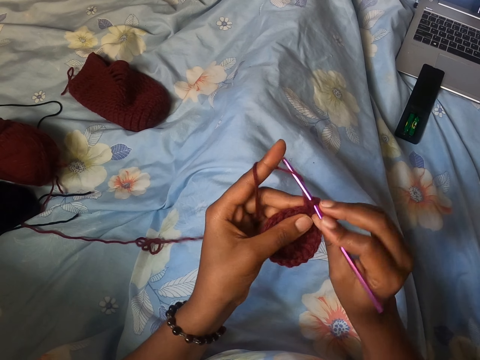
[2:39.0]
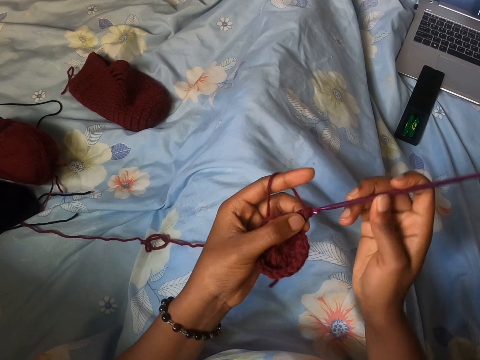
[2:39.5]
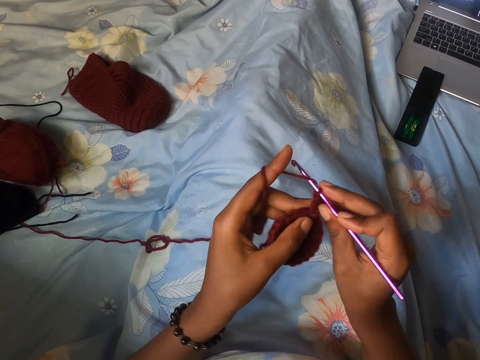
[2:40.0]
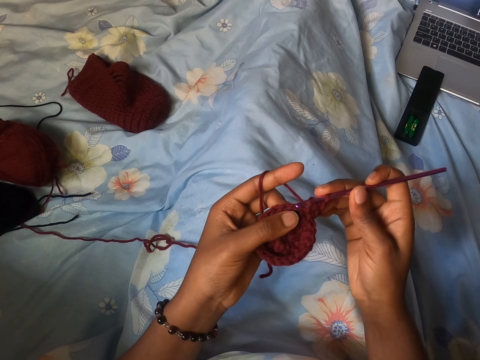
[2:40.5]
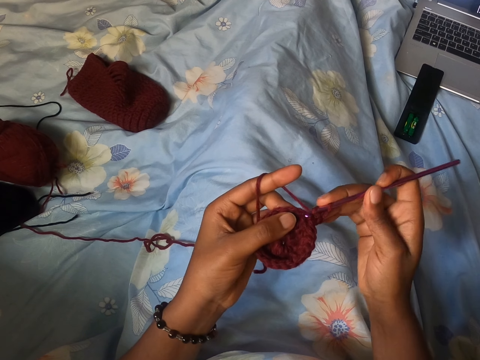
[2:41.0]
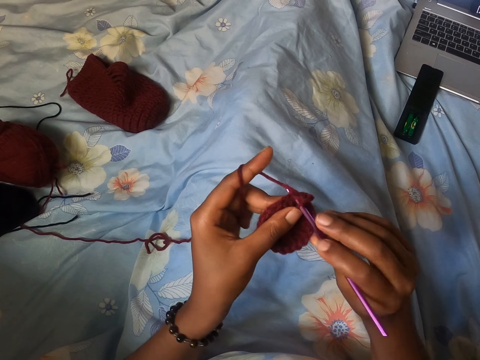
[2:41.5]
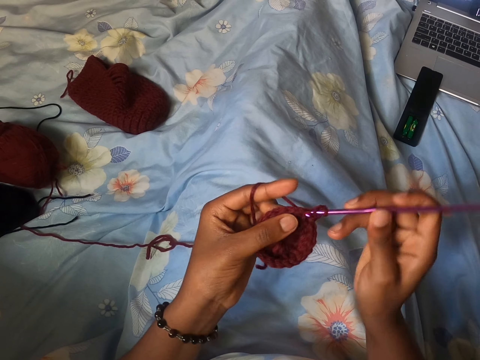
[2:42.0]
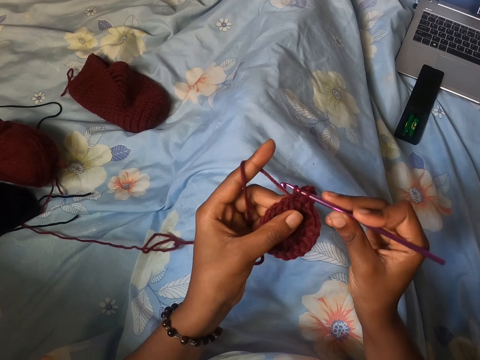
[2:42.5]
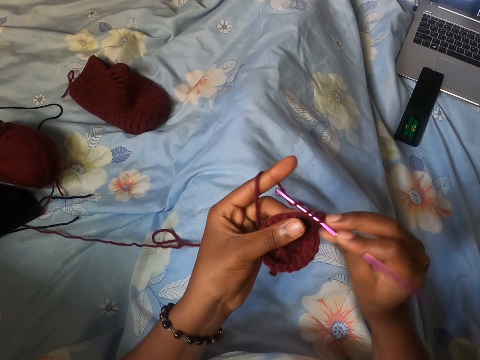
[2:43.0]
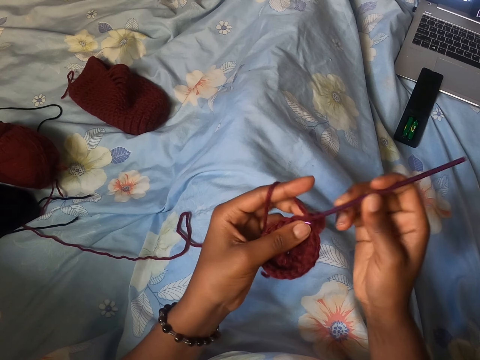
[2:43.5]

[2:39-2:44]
The camera wearer sews the string.

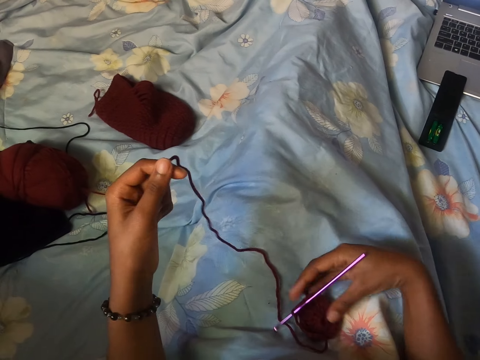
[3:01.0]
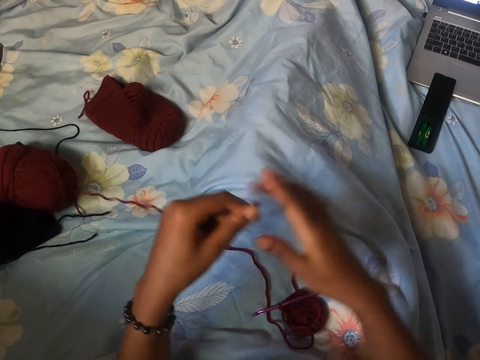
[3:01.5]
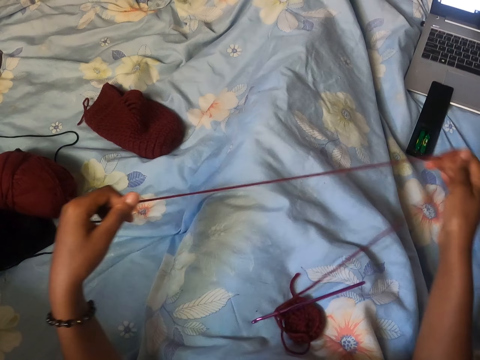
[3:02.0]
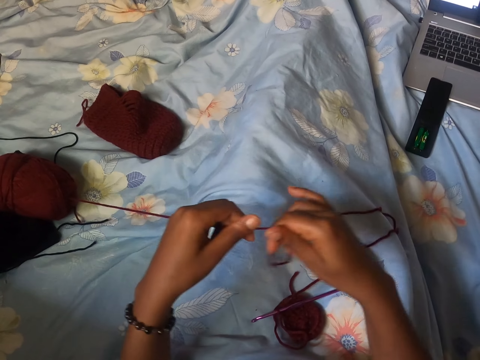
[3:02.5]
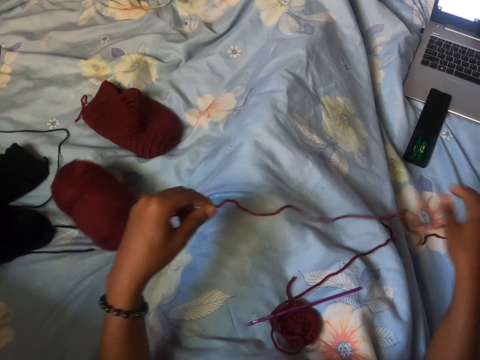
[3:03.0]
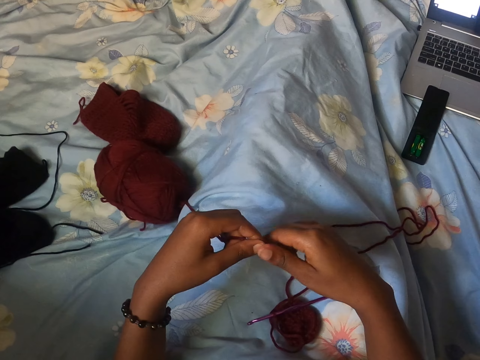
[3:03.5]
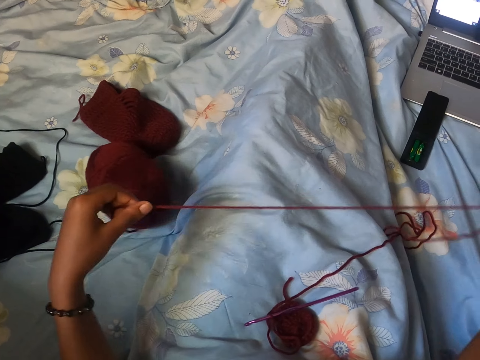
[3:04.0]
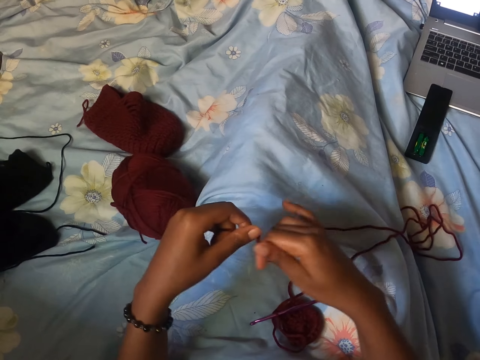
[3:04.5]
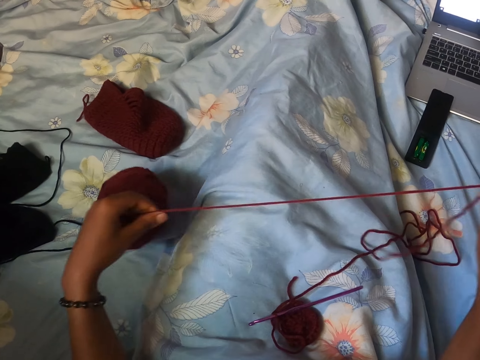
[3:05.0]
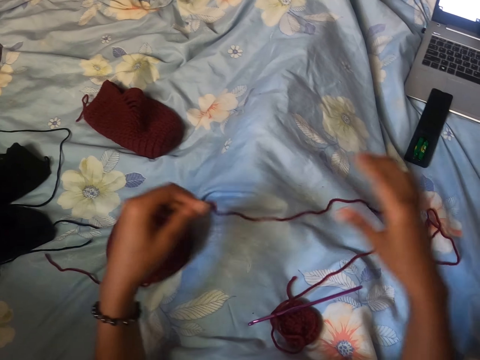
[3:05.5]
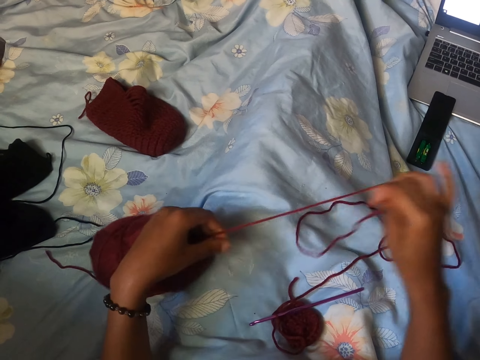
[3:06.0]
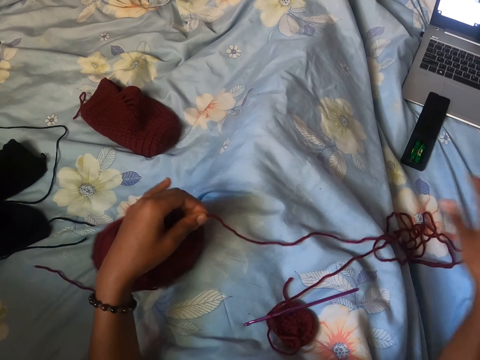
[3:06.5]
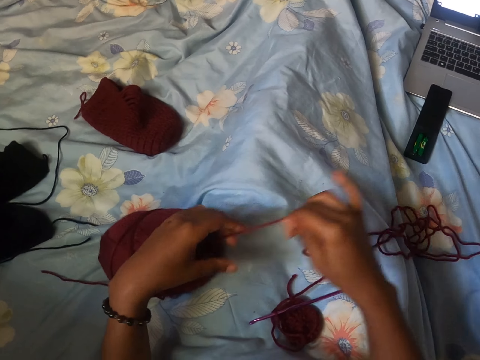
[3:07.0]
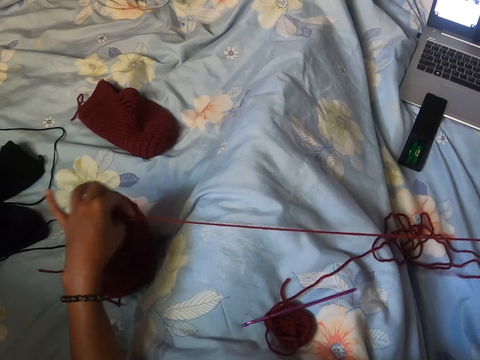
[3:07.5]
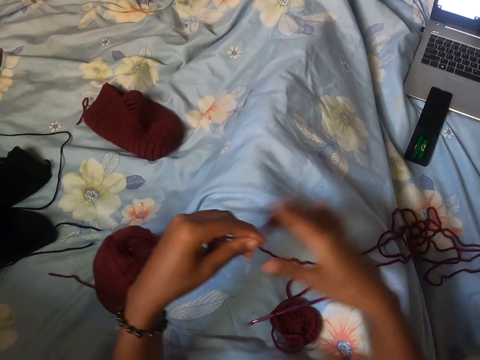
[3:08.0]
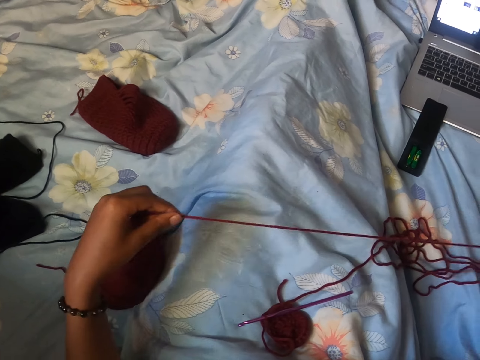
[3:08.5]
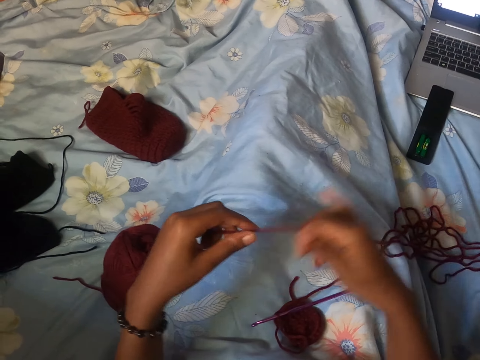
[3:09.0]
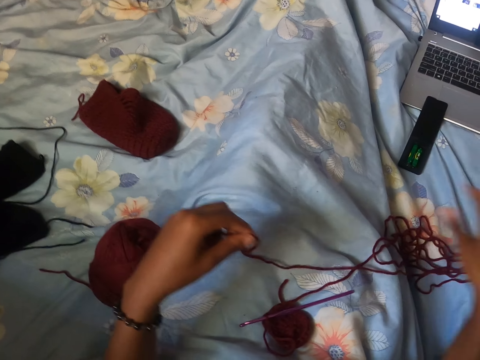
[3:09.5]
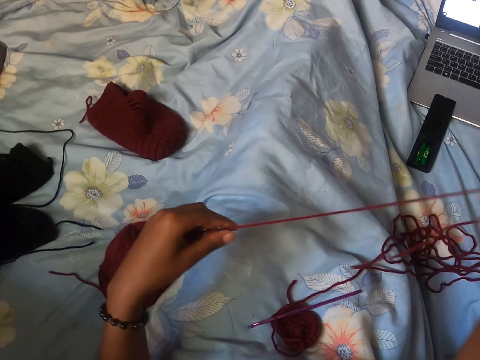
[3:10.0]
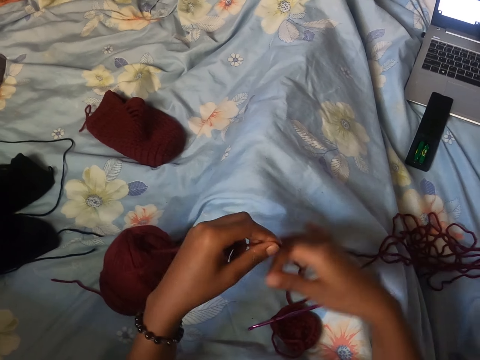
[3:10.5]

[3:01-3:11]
The camera wearer drops the knitting hook in her right hand with the string on her lap. She pulls the yarn with both hands. She stretches the string.

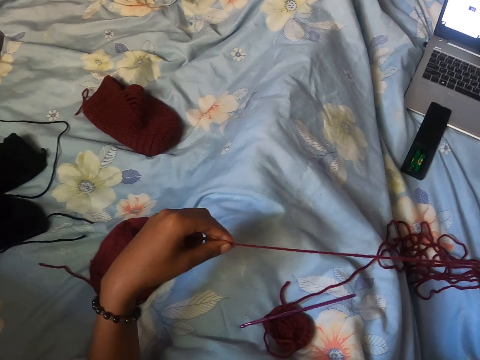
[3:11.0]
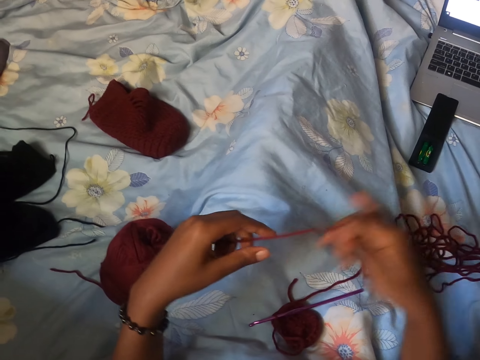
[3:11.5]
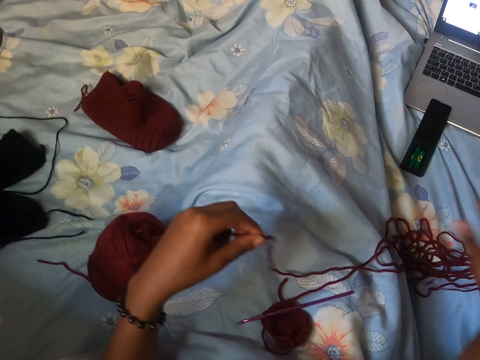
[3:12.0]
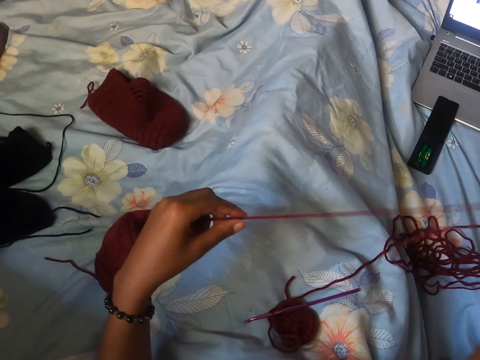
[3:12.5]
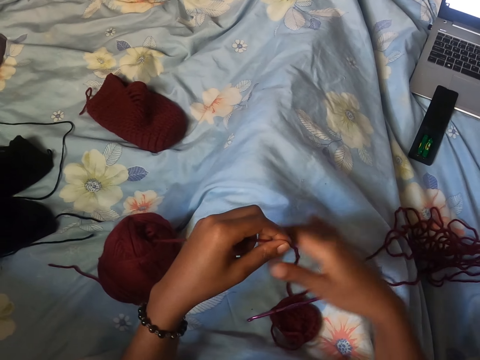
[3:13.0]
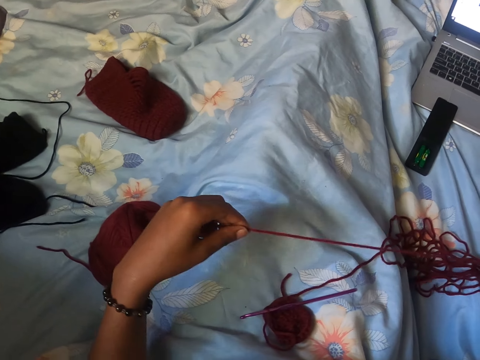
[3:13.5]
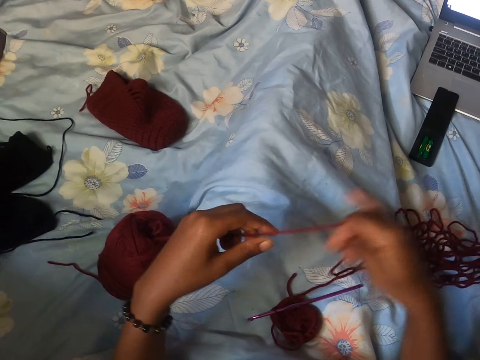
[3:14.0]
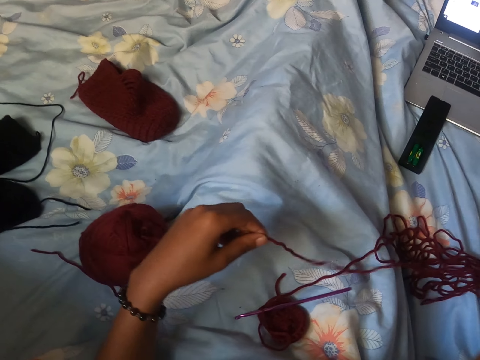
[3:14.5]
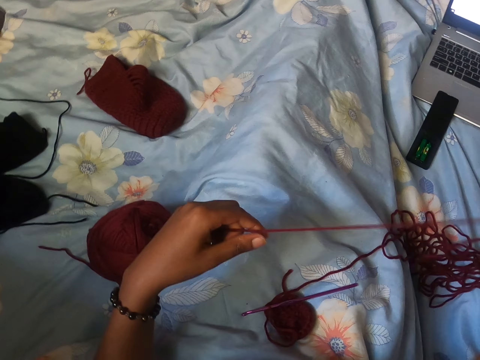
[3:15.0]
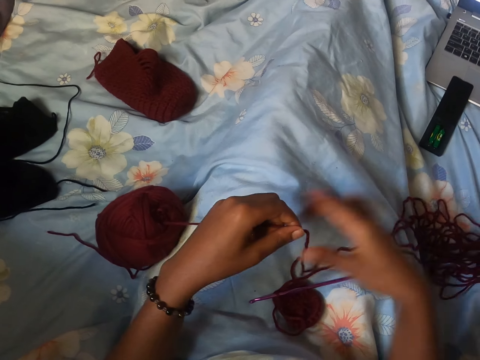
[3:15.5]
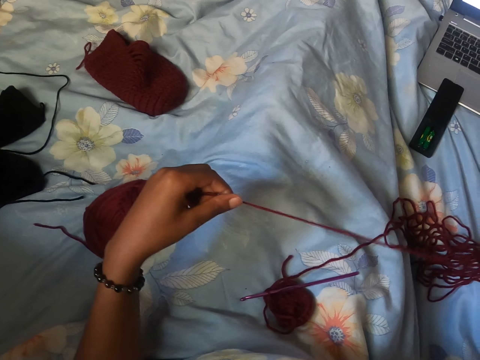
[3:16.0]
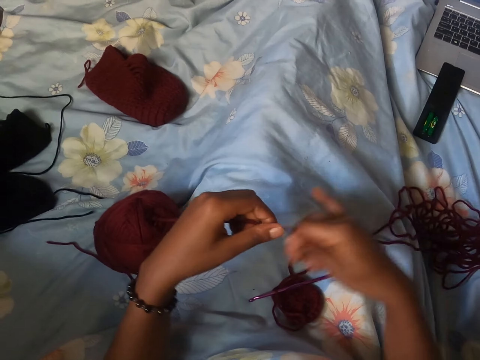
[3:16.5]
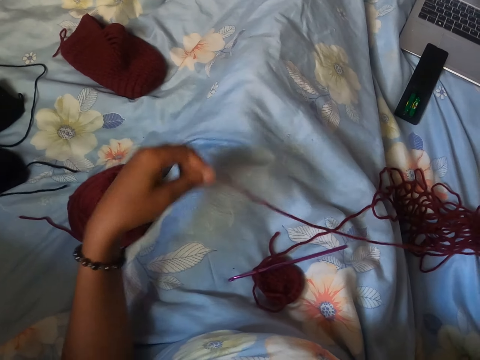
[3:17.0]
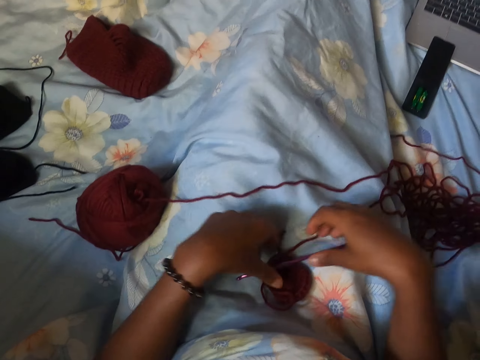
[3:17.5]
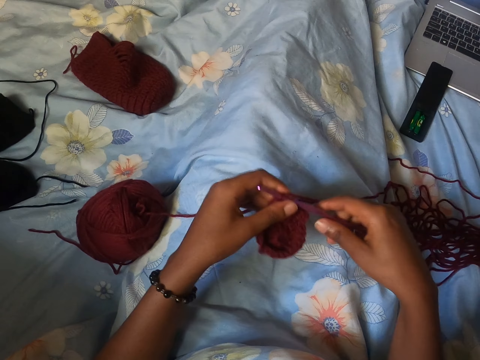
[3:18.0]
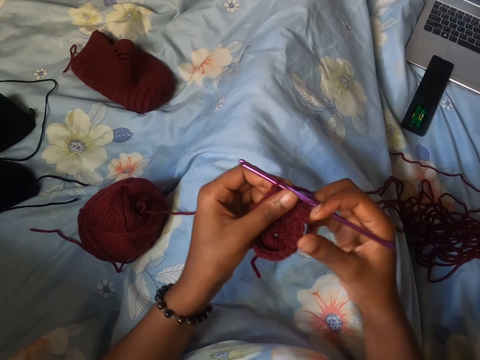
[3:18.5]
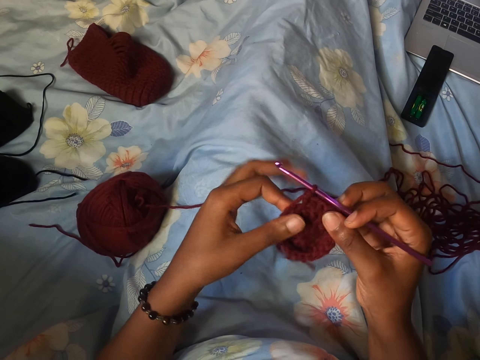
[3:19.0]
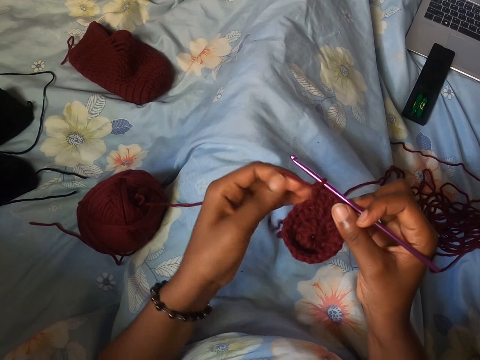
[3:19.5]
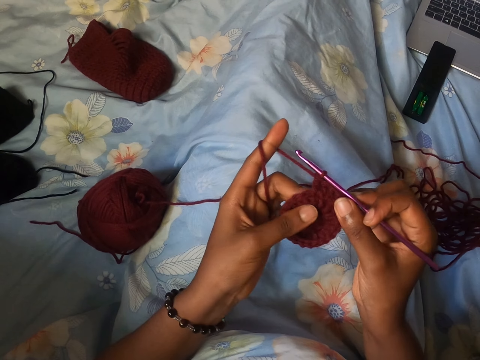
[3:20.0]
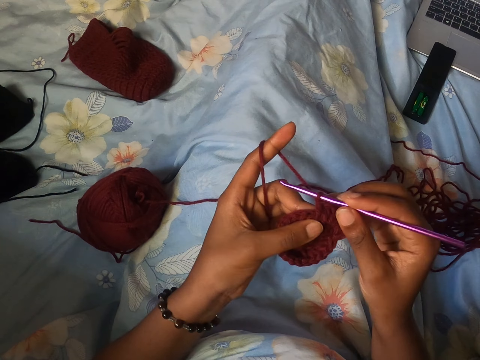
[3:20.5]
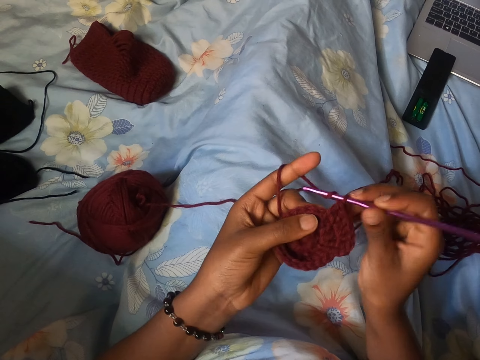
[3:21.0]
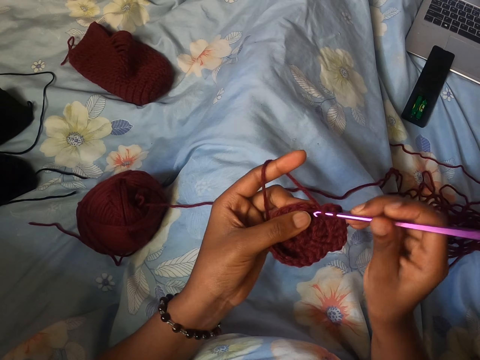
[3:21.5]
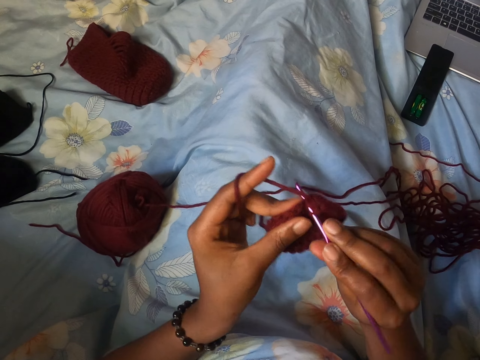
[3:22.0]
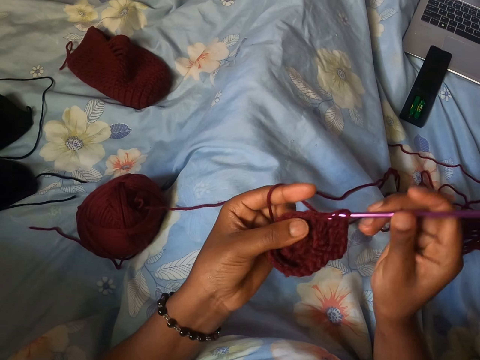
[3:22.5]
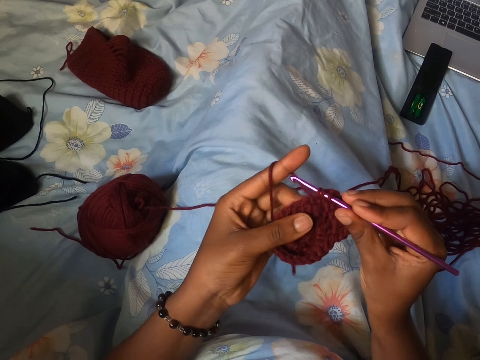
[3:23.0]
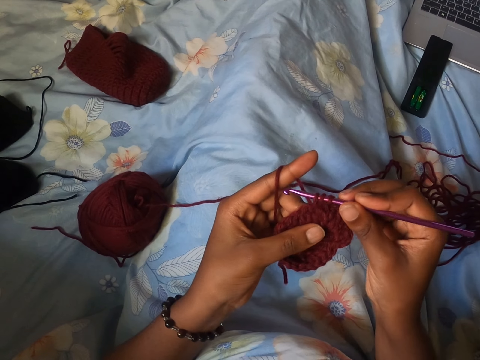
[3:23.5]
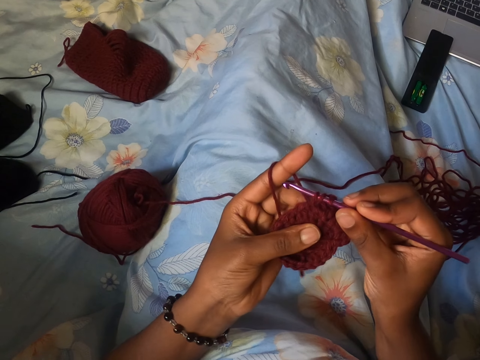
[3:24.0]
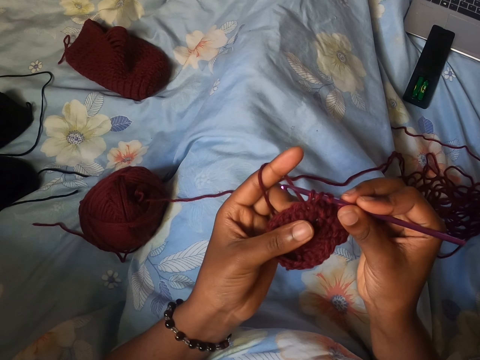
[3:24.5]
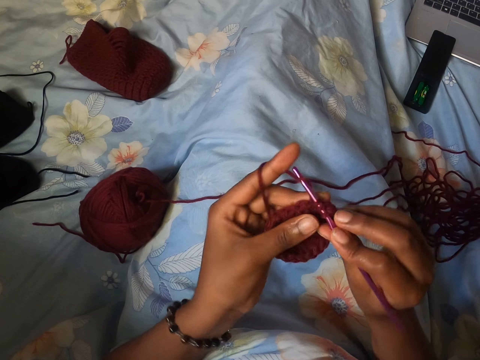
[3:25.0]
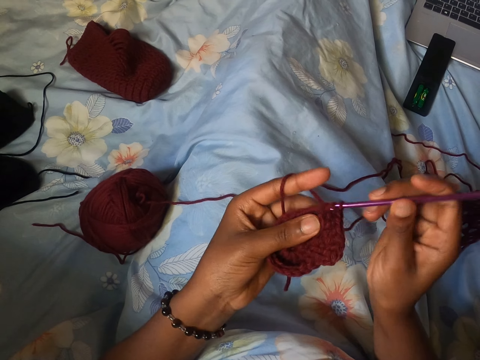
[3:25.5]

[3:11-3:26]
The camera wearer stretches the string. She throws the yarn on her lap with her left hand. She picks the knitting hook with the string from her lap with both hands. She holds the yarn with her left hand. She crochets the yarn with the knitting hook in her right hand. She stretches the string.
